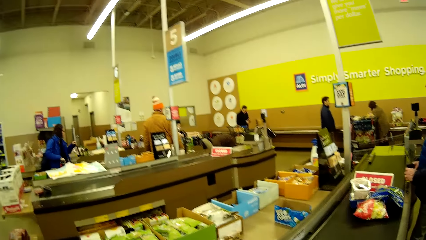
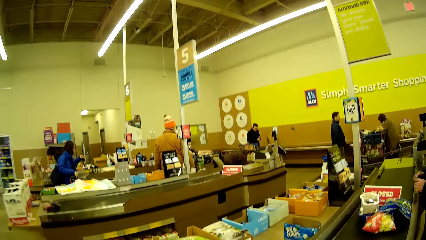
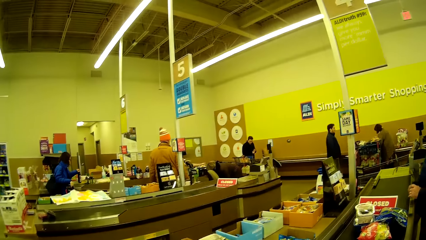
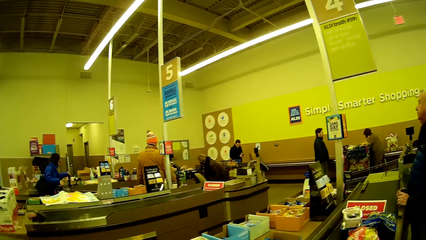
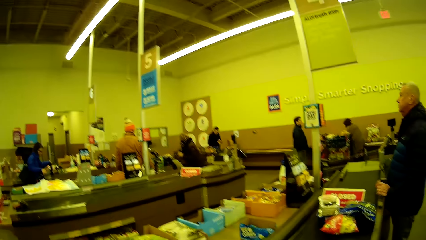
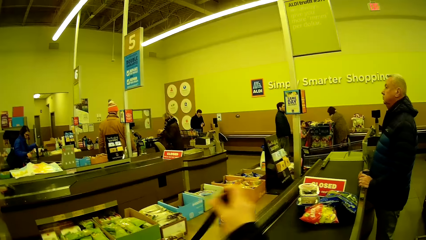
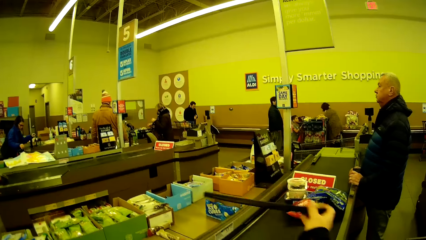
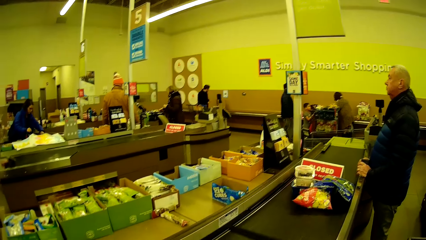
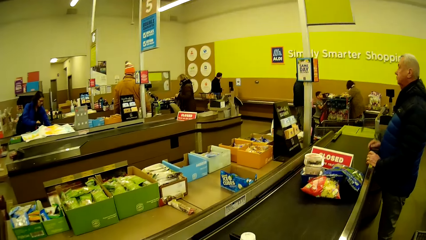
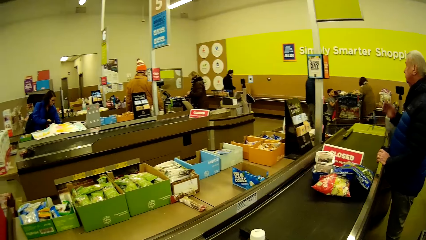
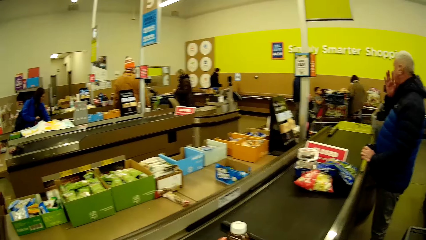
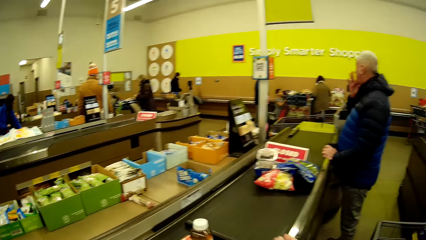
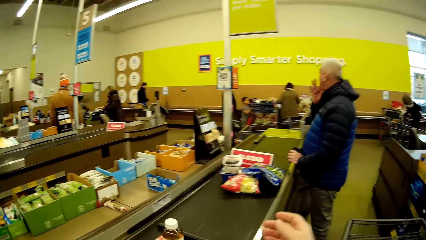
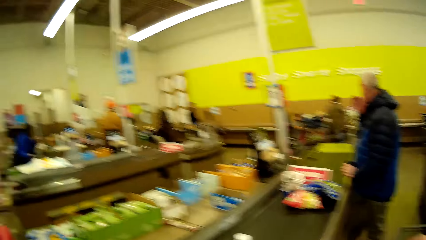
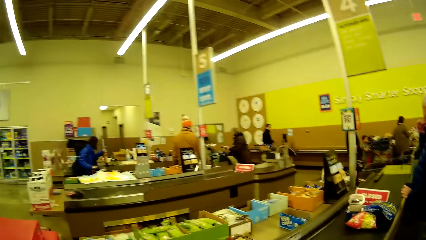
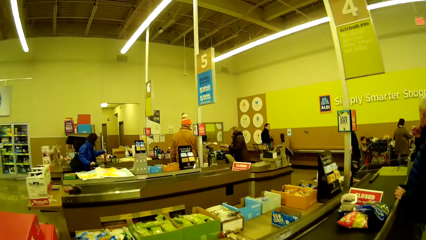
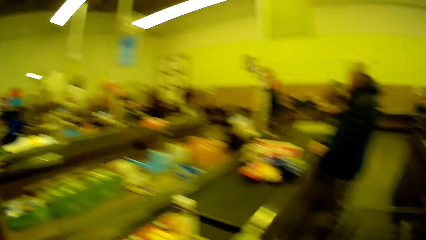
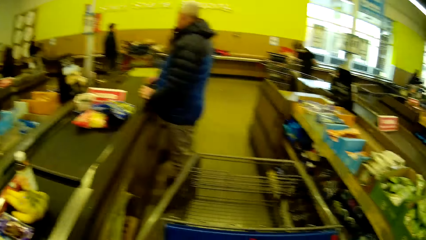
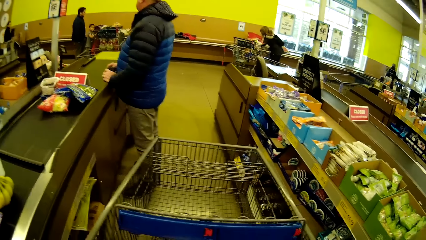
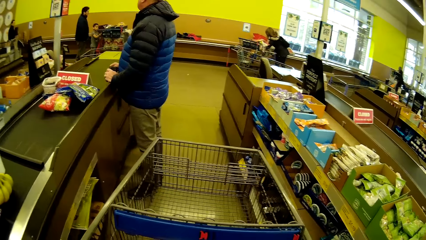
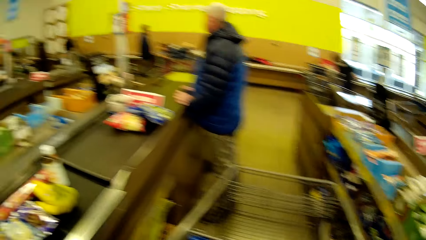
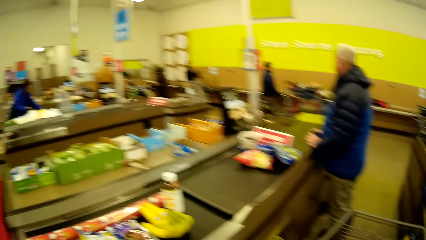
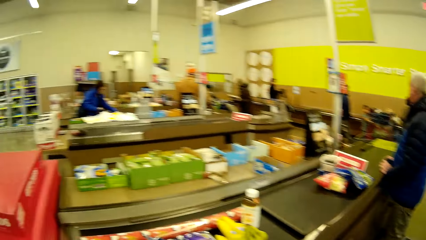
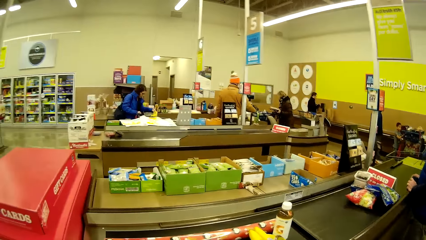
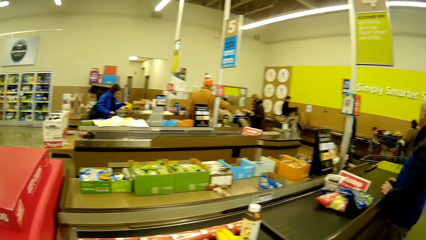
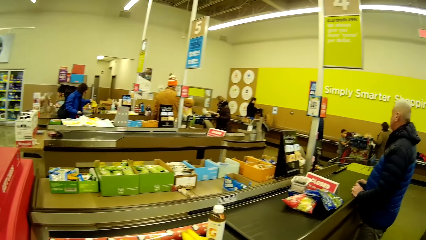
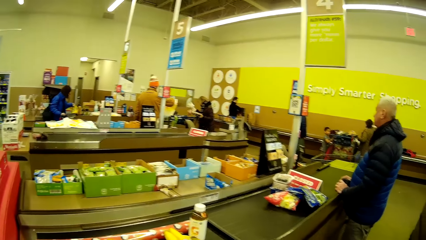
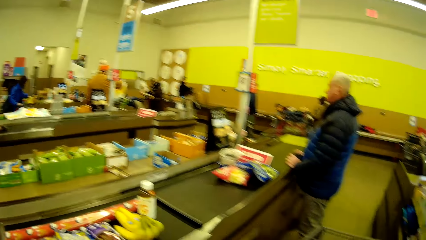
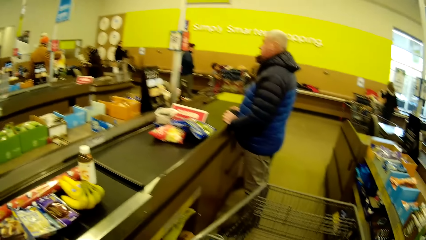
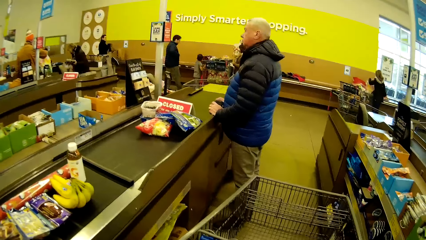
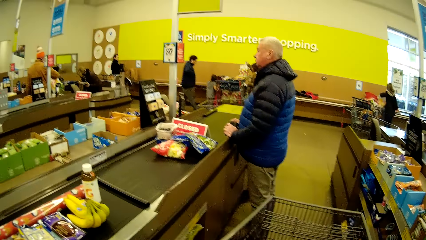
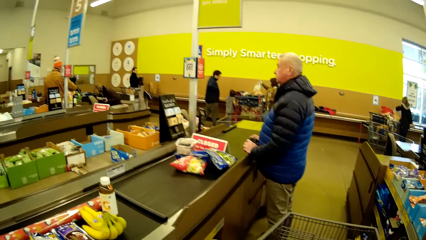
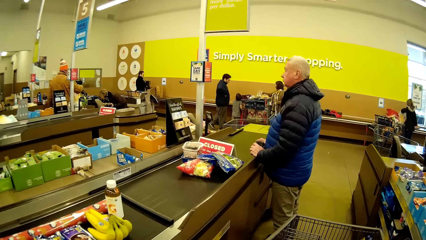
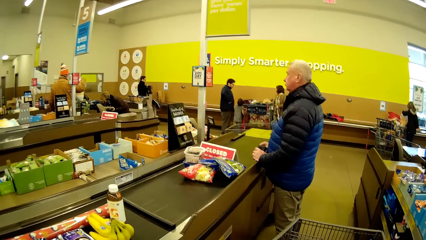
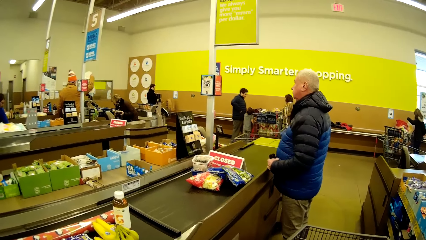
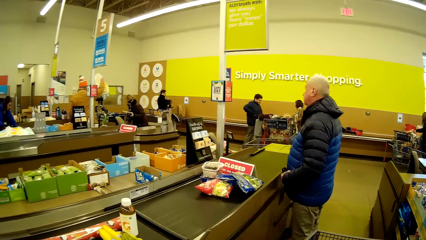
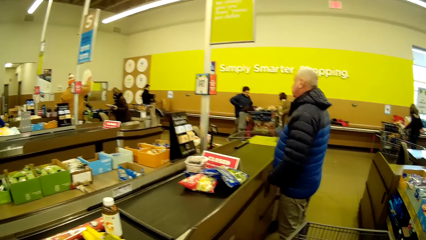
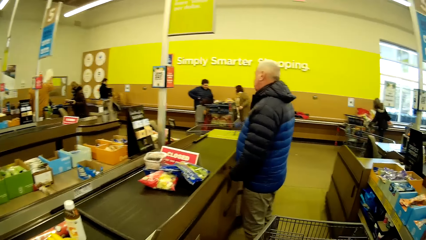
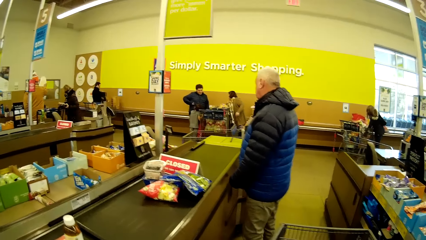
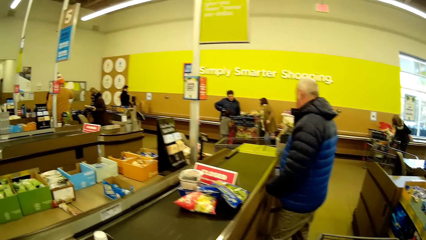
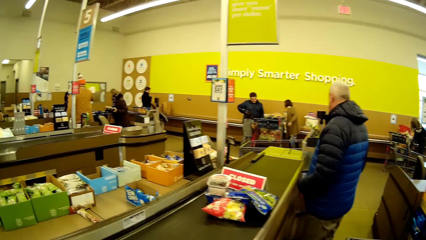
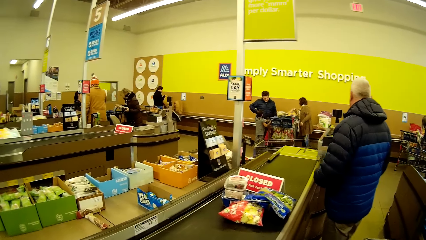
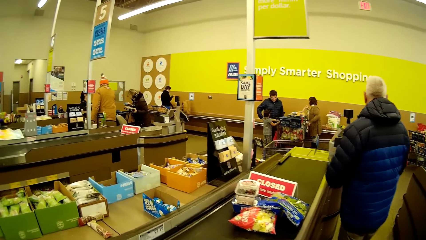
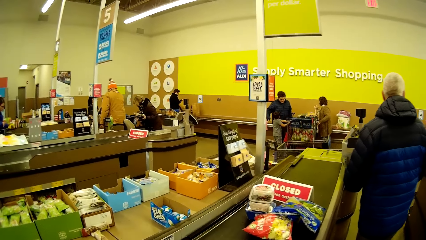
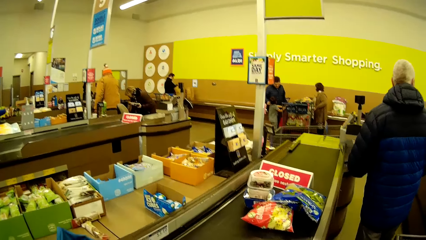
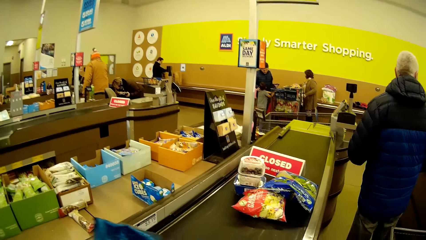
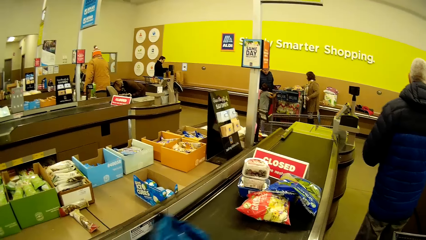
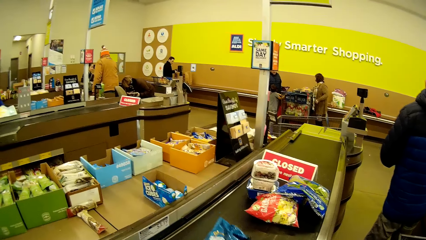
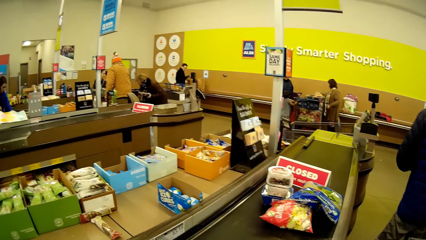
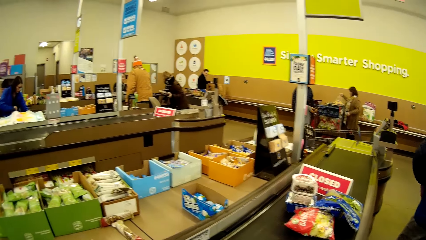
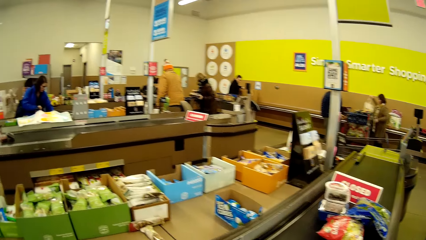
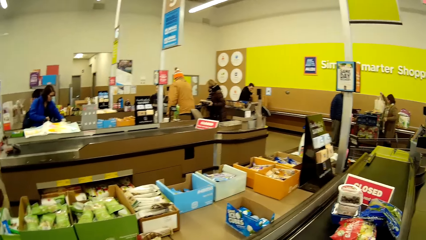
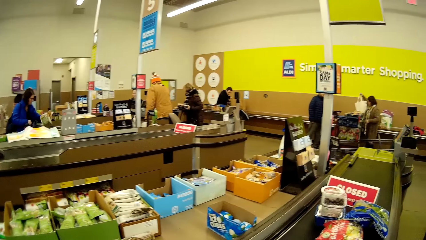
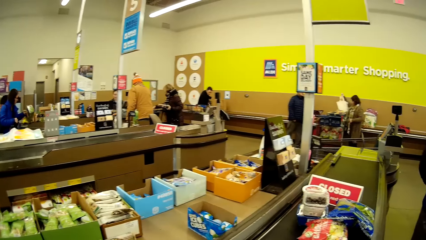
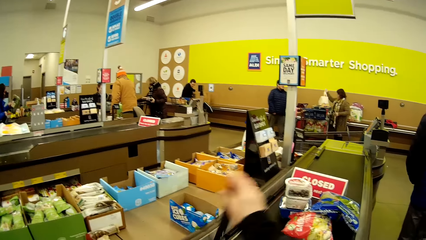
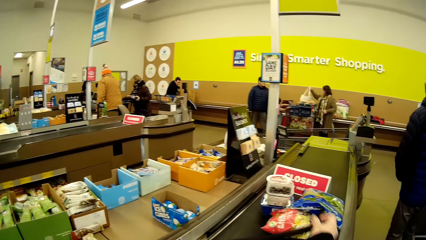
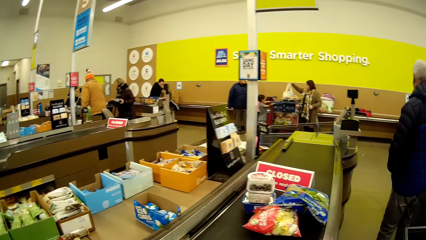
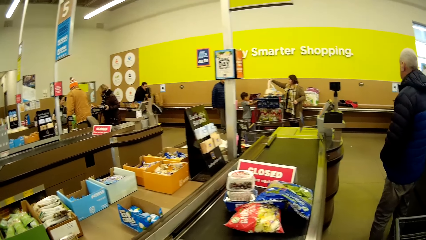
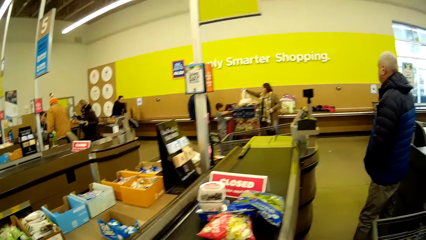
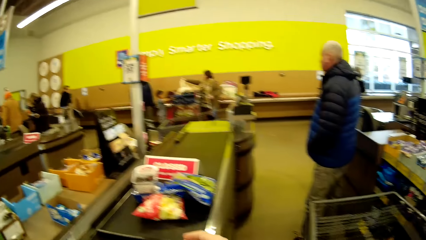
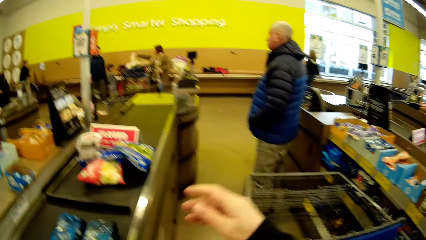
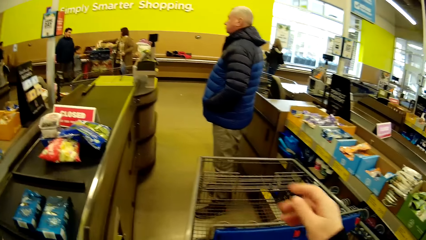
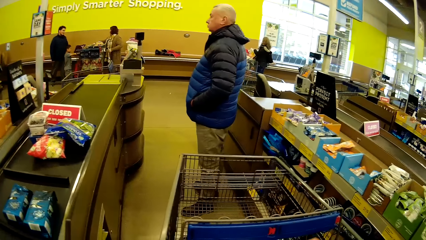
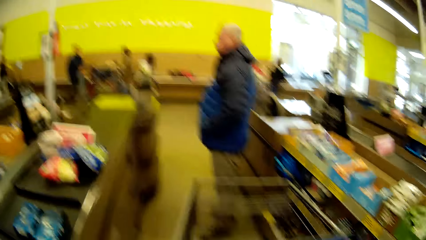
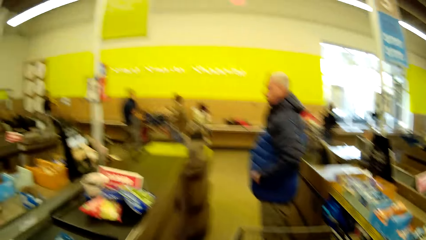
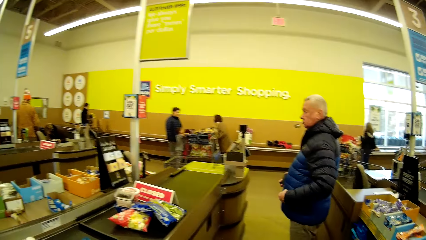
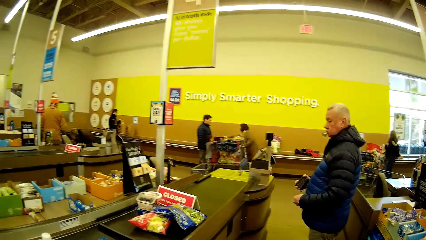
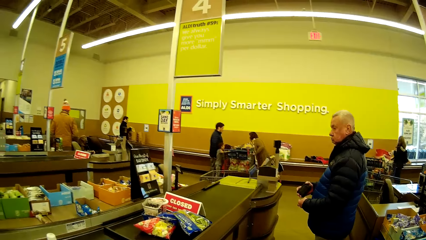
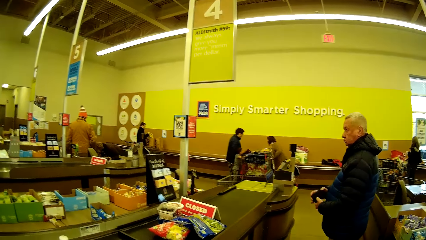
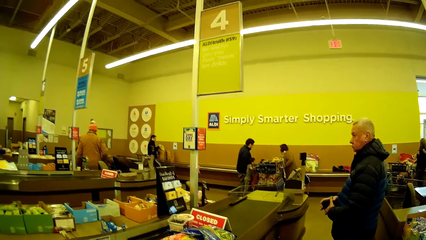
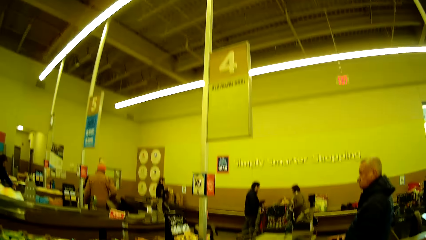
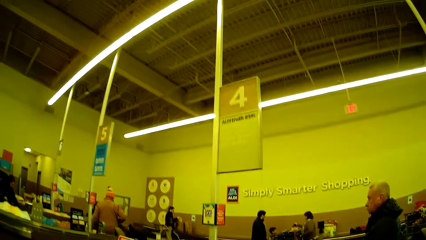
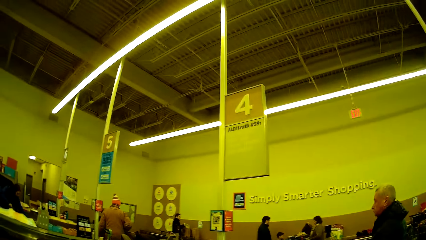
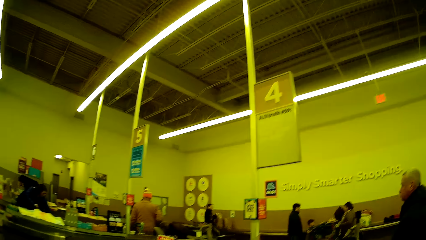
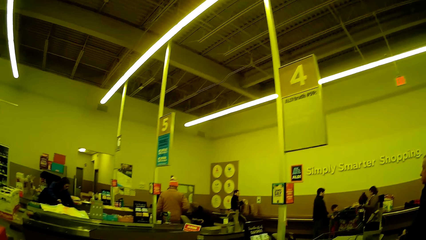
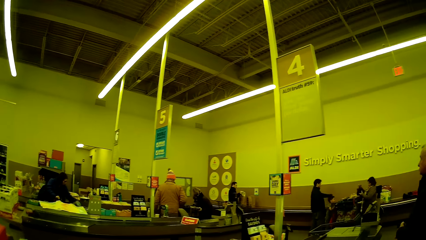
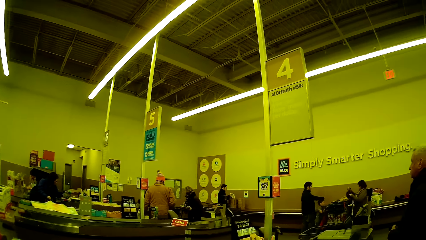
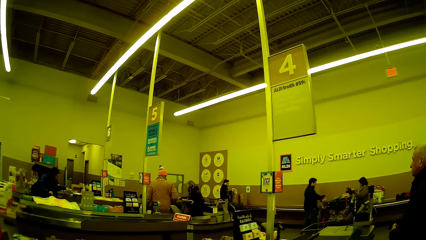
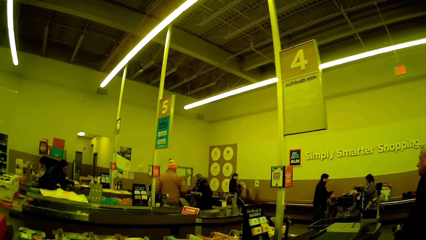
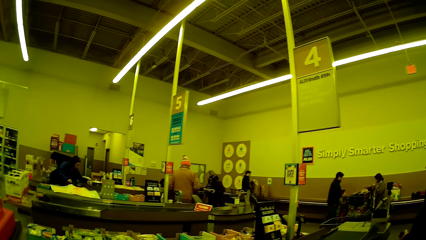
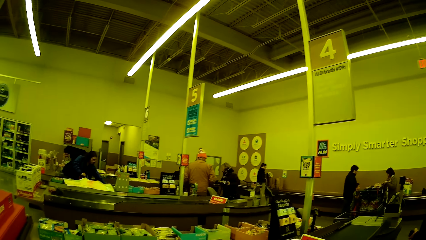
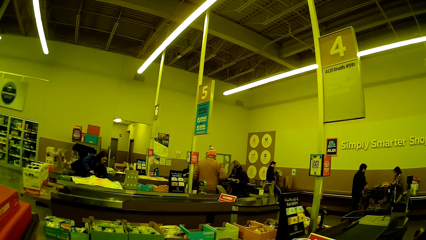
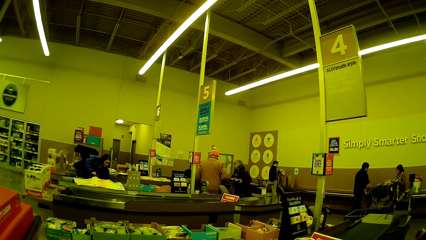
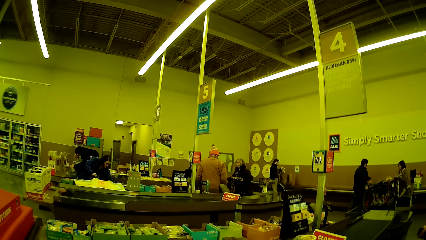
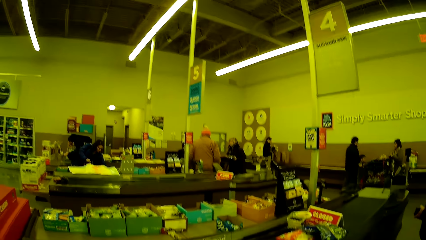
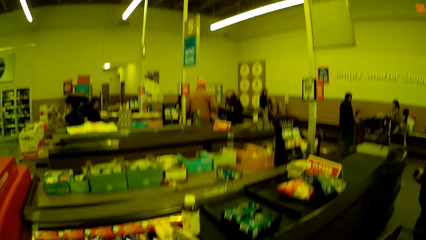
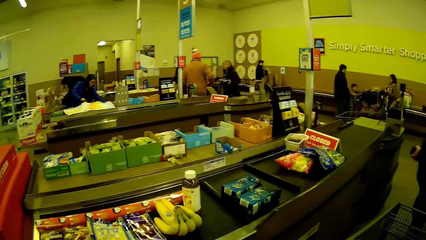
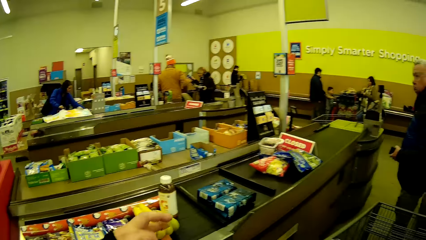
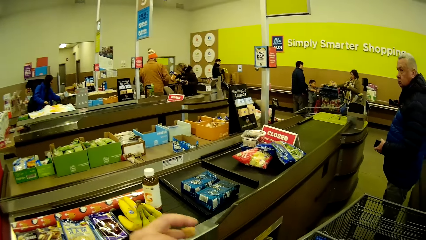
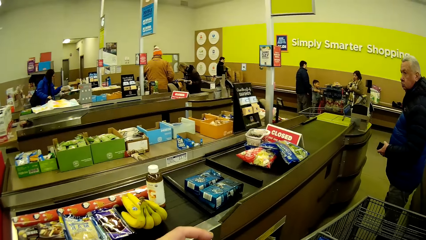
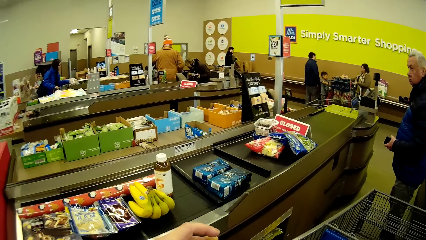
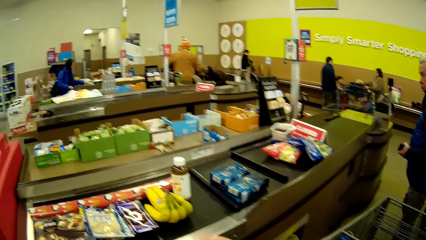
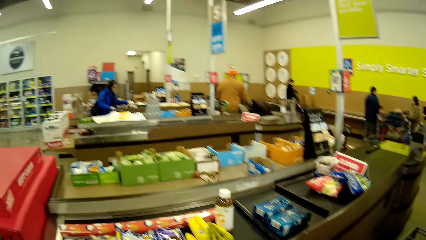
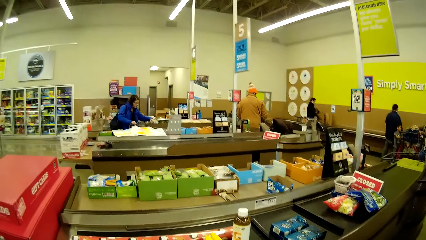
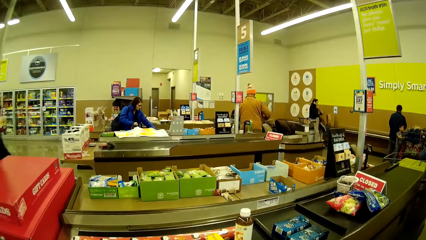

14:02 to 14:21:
The camera wearer places something on the checkout counter. They look around. They move boxes on the checkout counter. They look around the supermarket.
